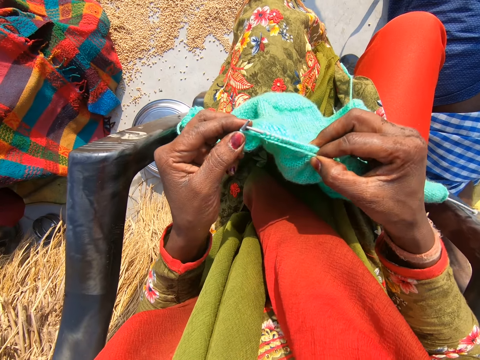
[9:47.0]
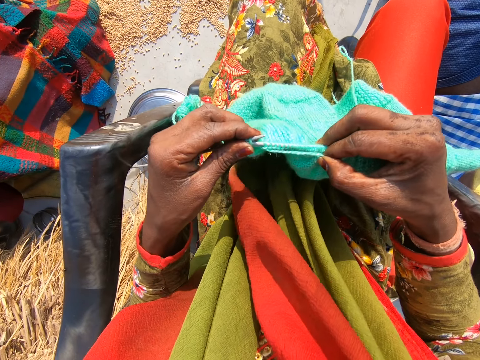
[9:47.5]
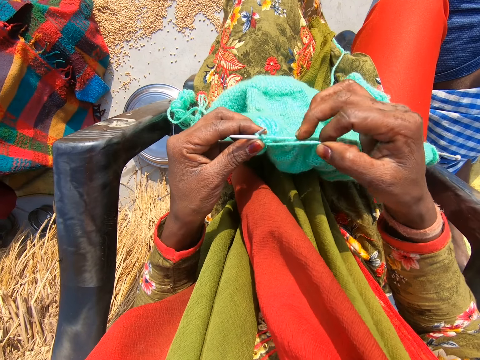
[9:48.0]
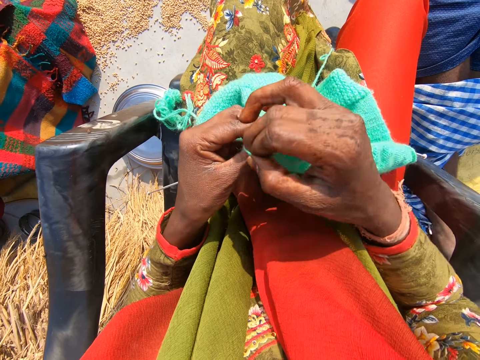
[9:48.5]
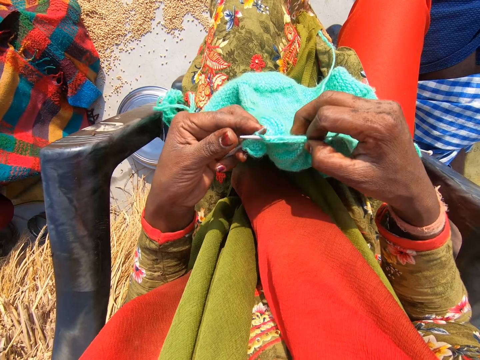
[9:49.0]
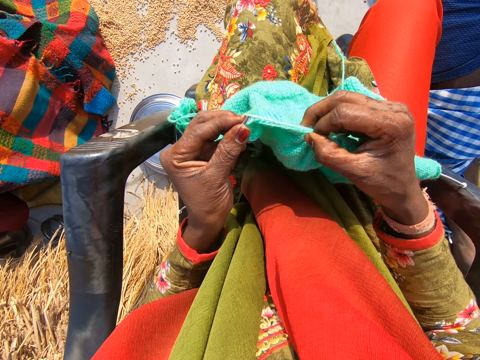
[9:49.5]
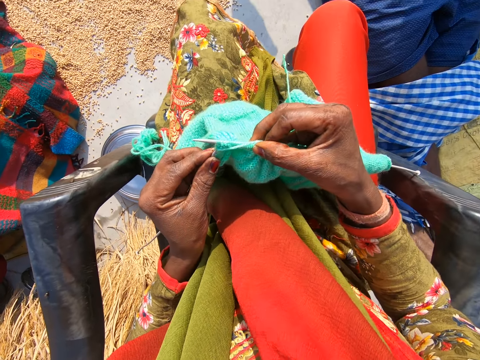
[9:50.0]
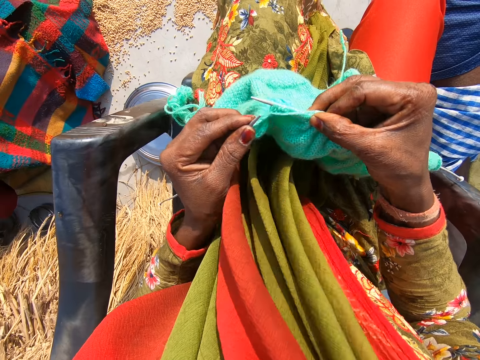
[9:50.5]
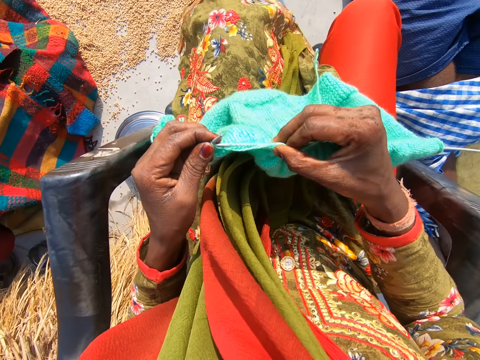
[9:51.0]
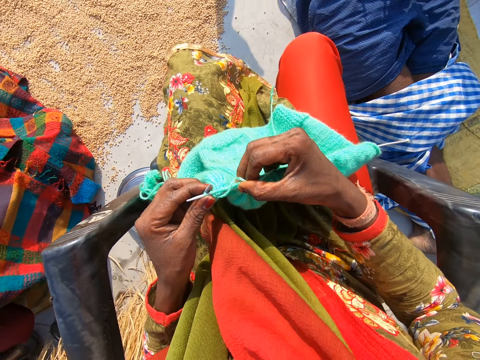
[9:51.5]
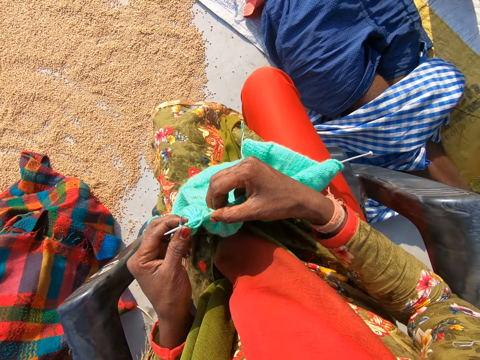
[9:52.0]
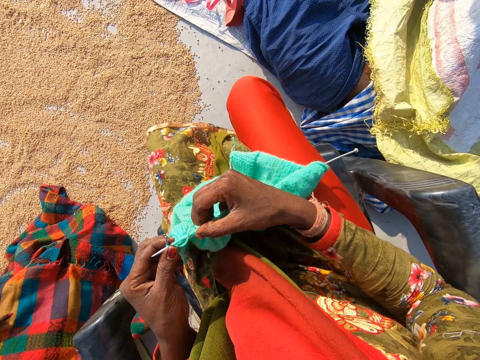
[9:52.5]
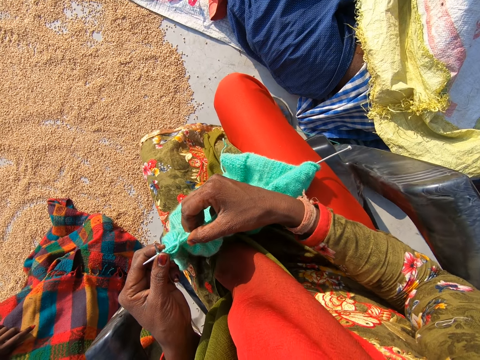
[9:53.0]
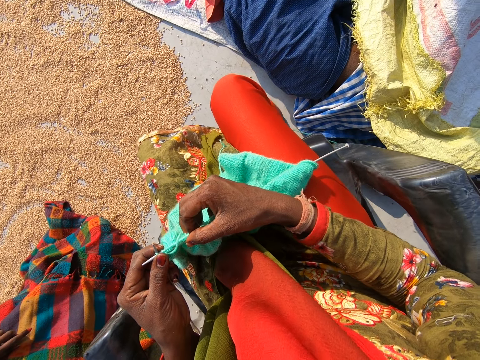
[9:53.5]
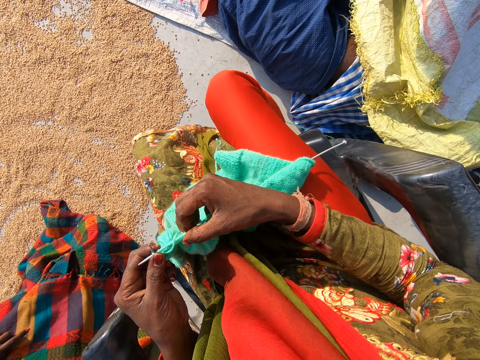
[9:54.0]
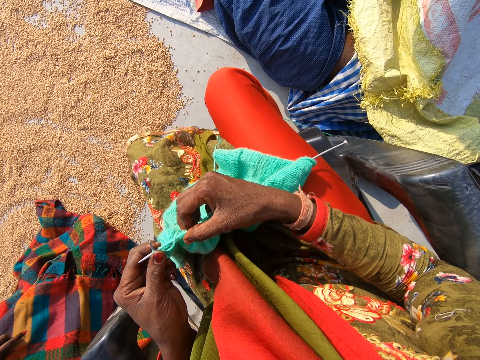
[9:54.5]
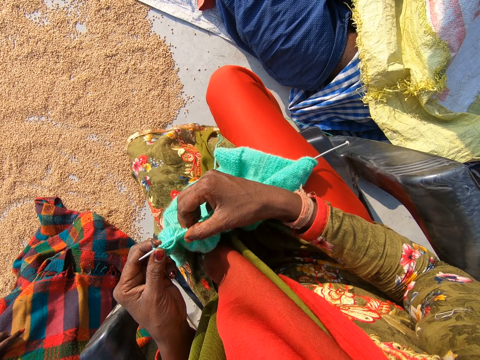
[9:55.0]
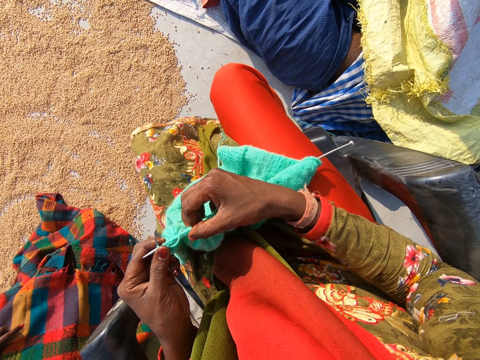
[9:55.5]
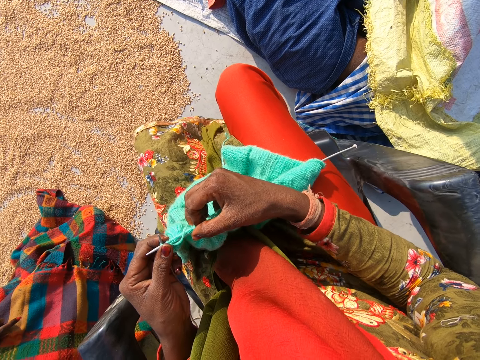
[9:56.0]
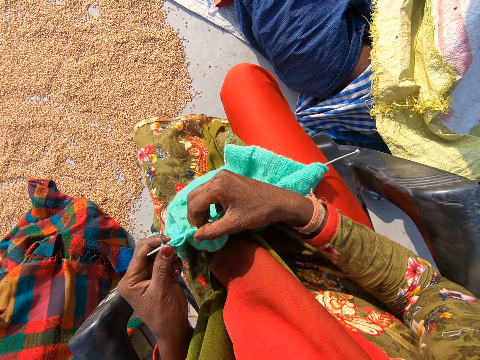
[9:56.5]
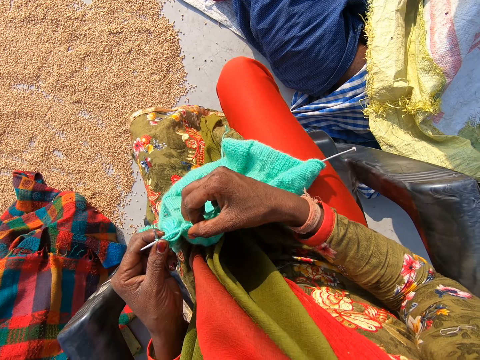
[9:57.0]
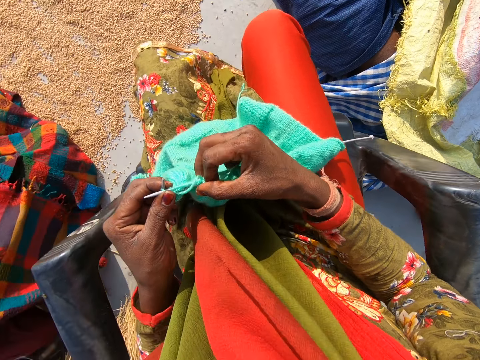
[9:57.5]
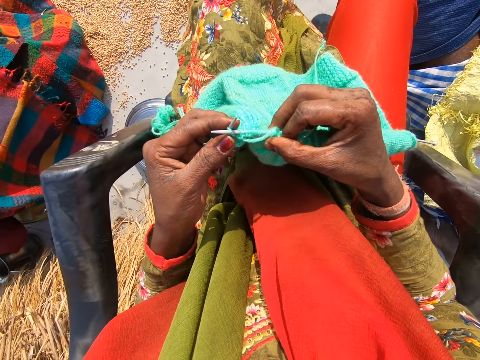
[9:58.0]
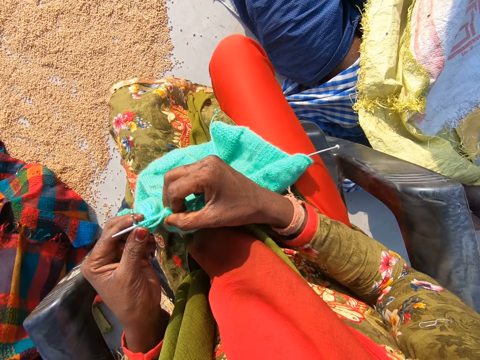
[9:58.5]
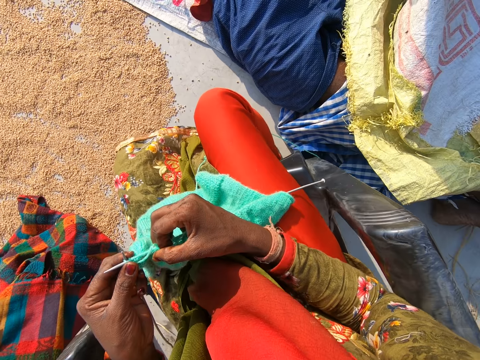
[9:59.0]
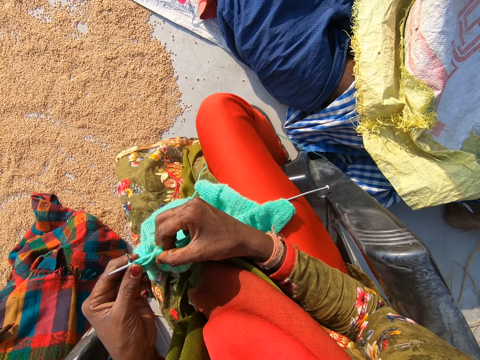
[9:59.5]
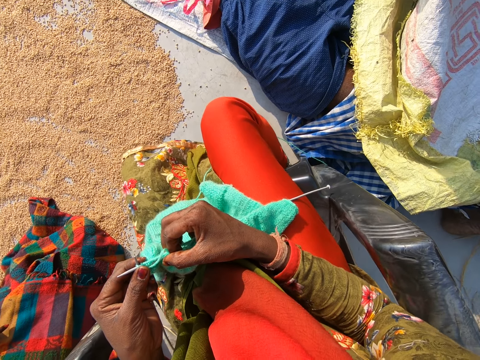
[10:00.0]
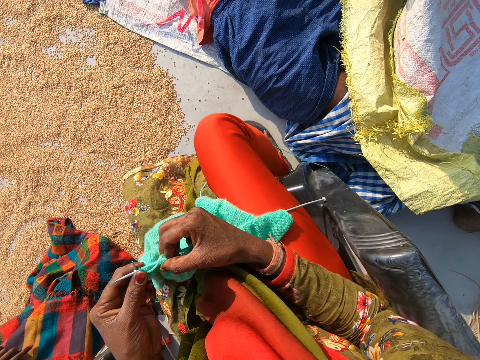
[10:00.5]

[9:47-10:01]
The camera wearer holds onto the crochet for a while.

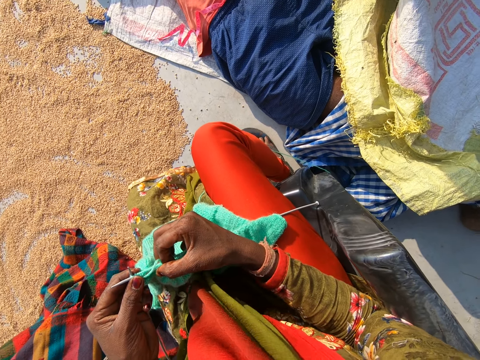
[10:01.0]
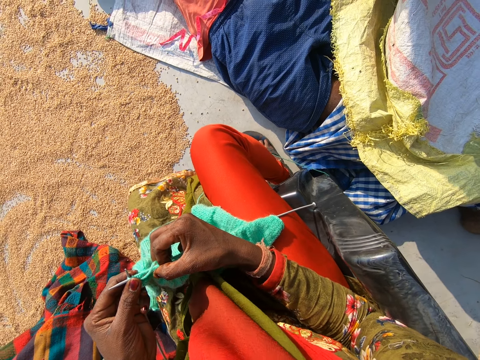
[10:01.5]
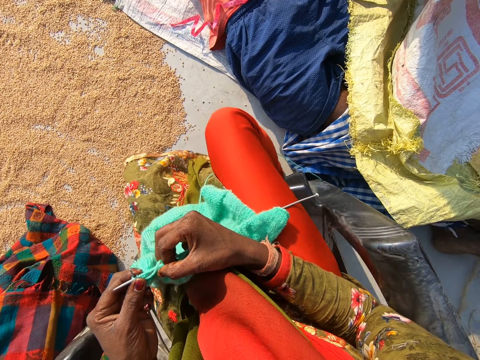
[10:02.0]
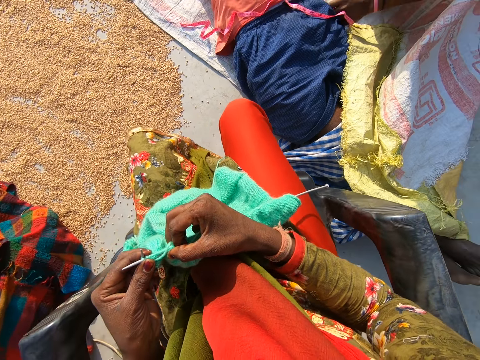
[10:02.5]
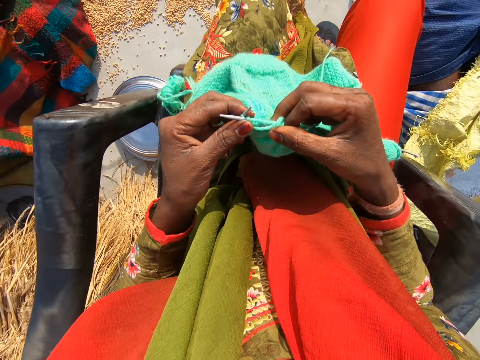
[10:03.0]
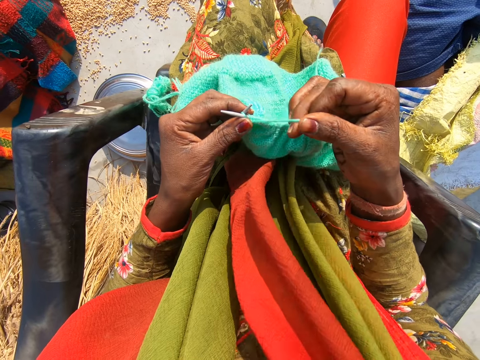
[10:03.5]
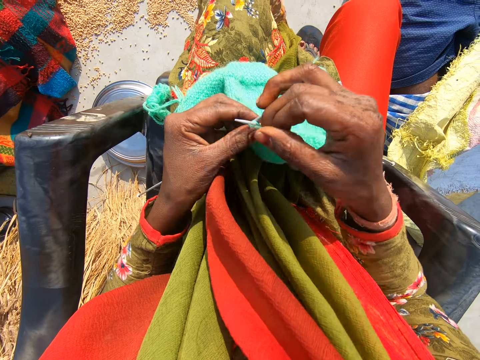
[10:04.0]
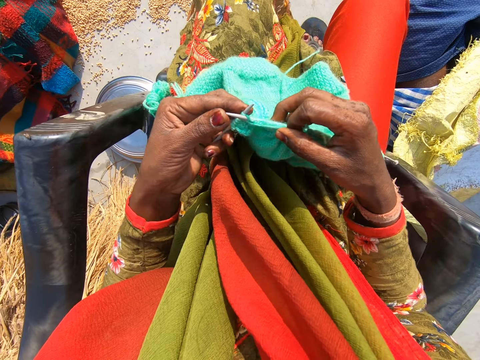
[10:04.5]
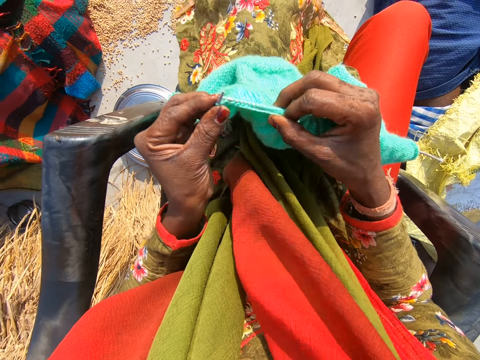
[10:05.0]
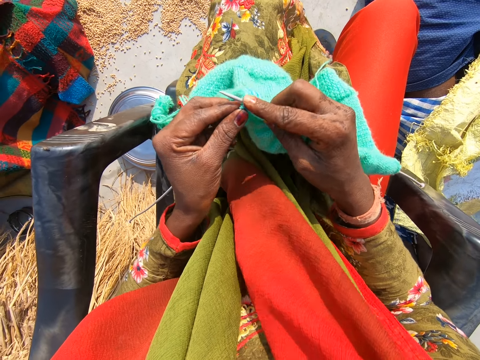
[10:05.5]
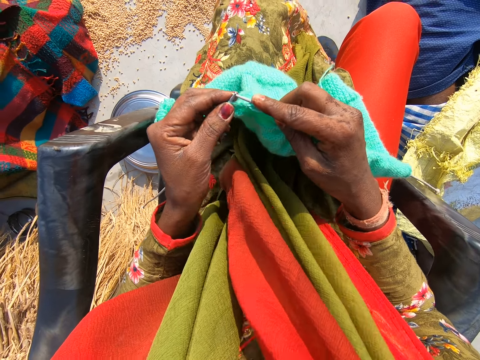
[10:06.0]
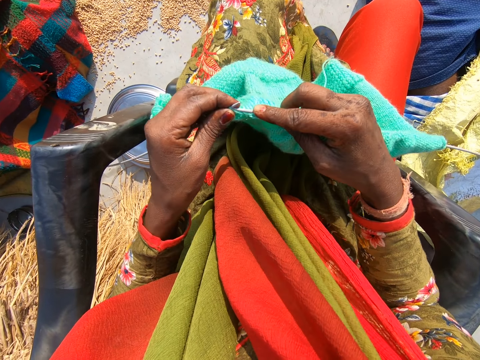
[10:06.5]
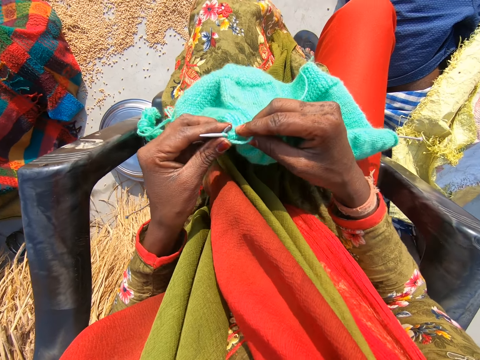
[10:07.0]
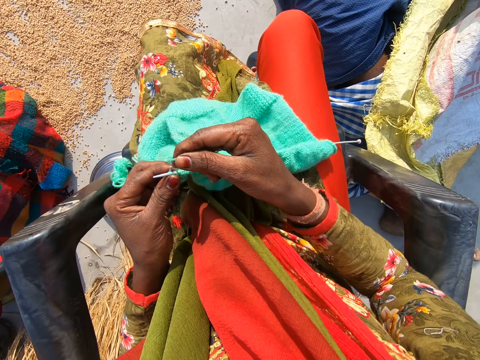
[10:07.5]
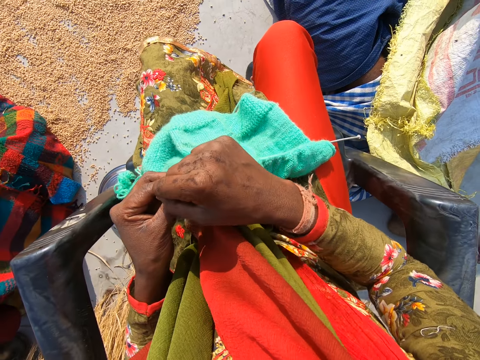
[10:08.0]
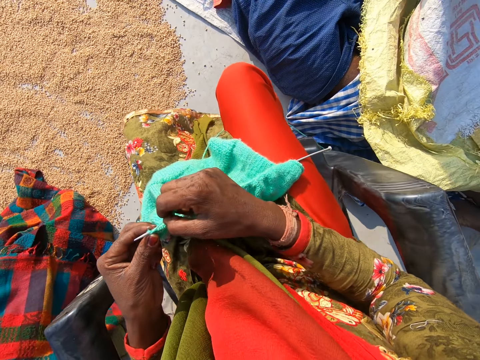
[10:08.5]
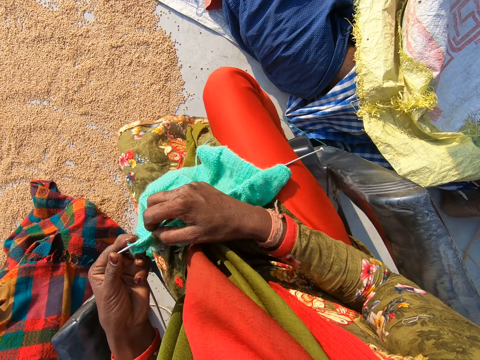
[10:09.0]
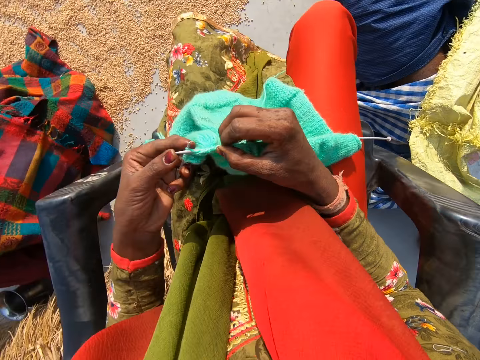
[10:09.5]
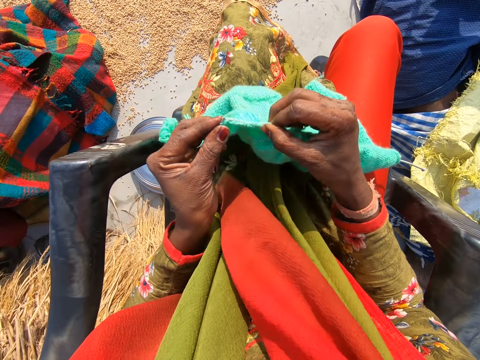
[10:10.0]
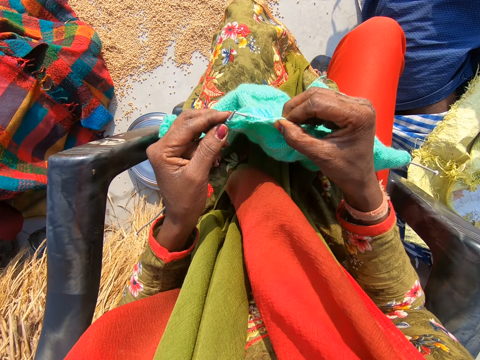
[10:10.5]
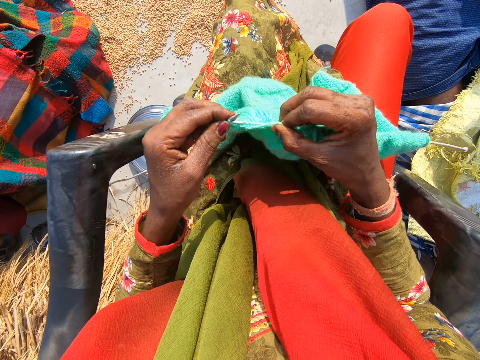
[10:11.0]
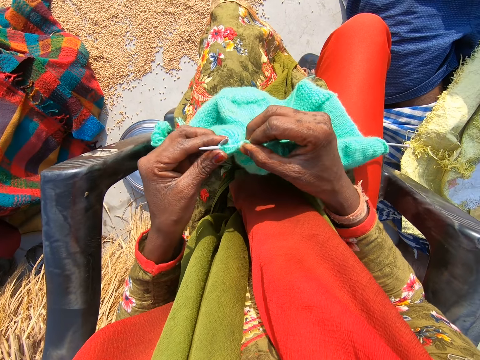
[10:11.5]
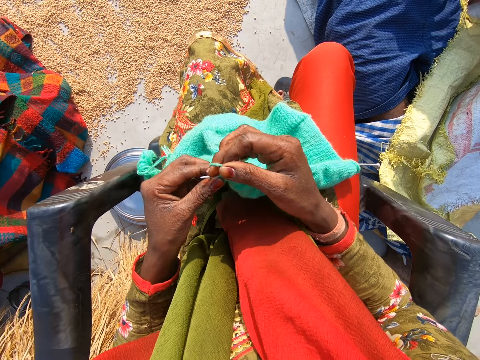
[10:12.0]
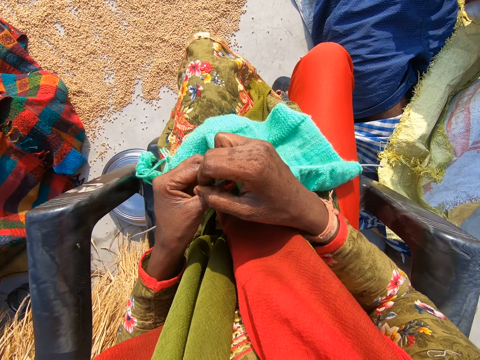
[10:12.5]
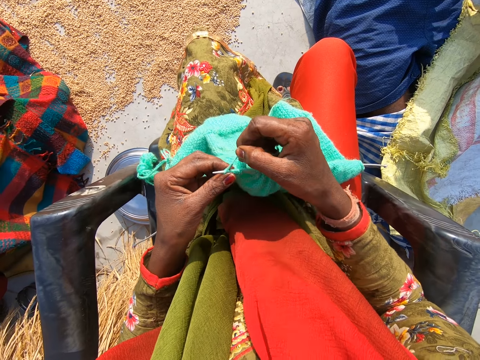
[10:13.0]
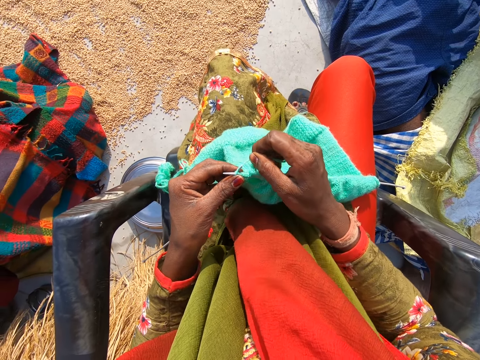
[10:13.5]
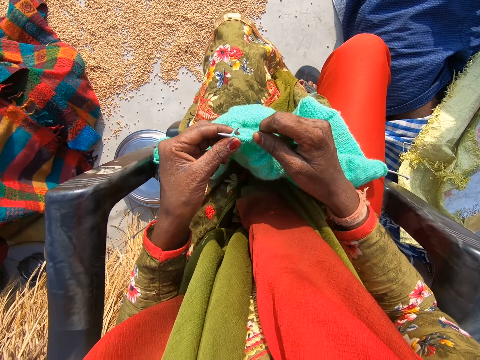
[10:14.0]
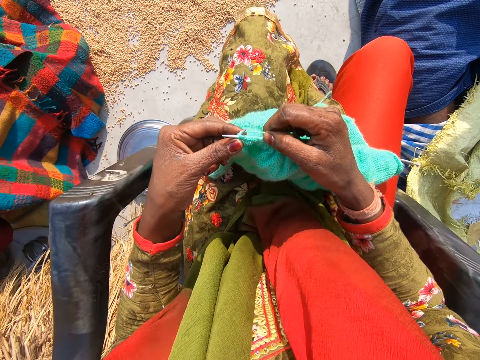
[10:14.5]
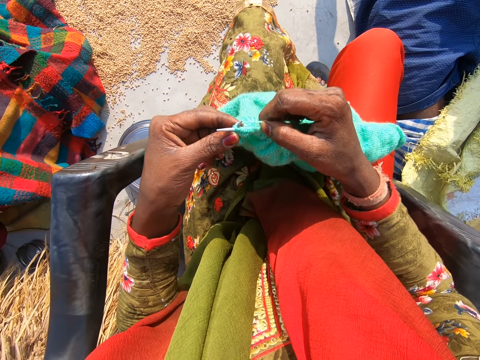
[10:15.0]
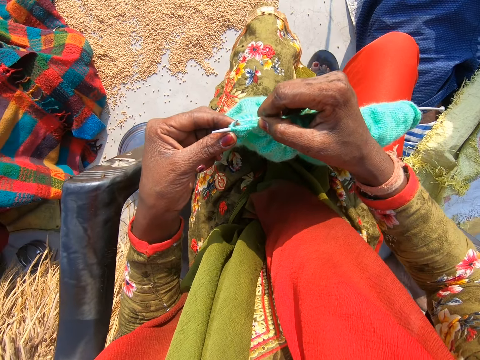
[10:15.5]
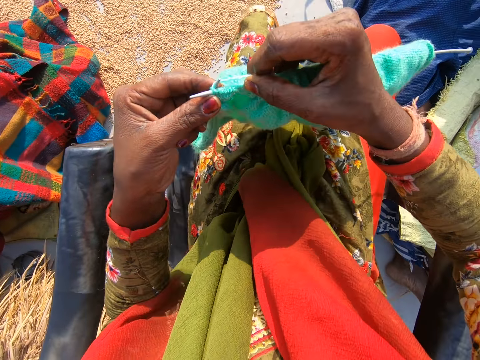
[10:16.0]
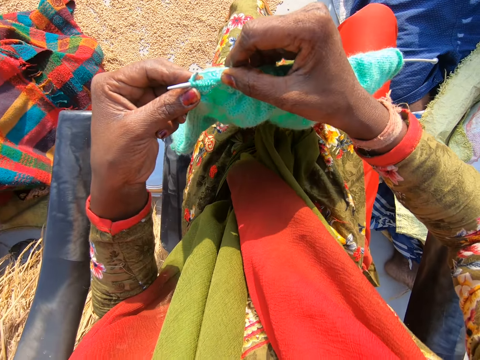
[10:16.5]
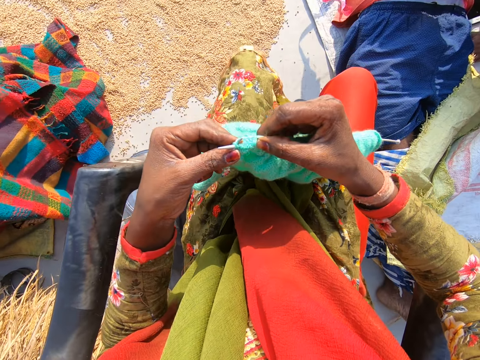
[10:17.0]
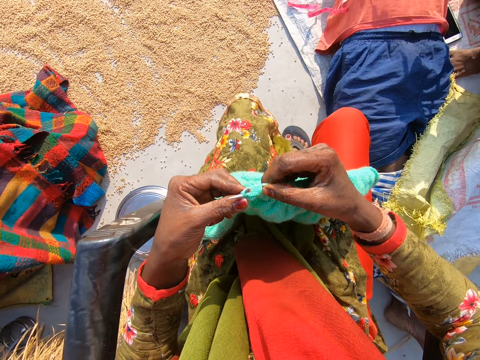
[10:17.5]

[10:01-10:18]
The camera wearer knits the cloth with the wool and the needles.
